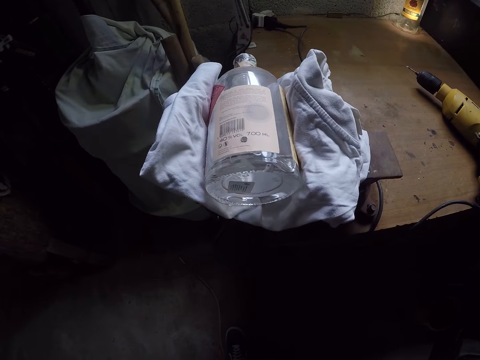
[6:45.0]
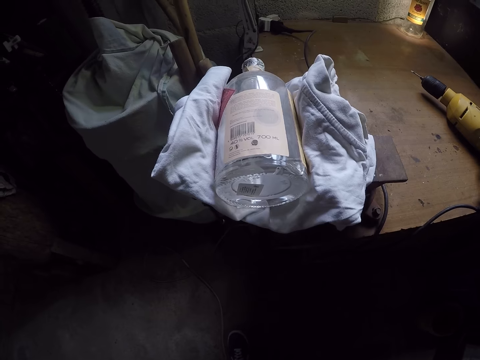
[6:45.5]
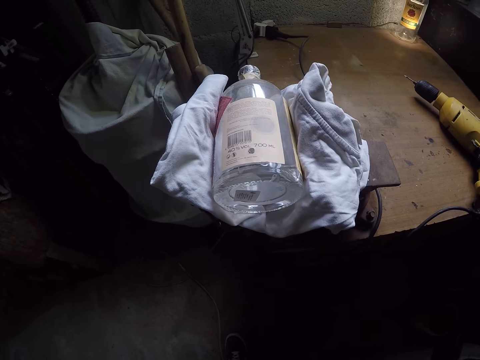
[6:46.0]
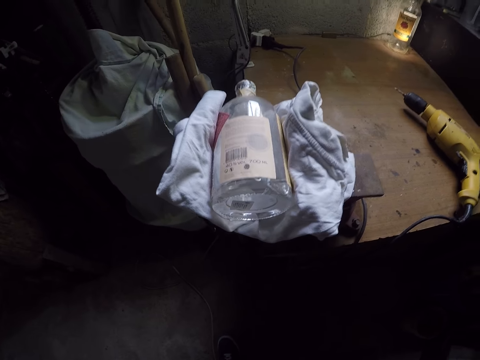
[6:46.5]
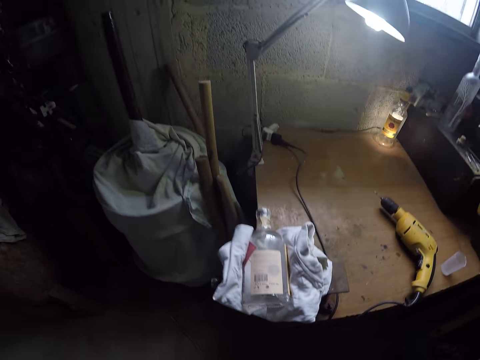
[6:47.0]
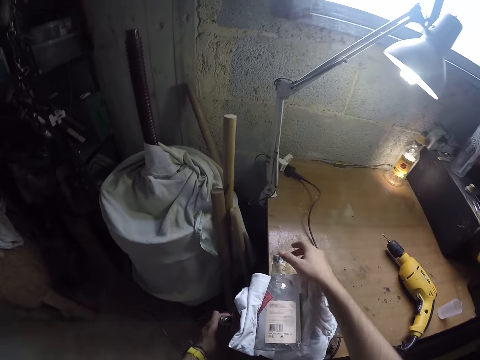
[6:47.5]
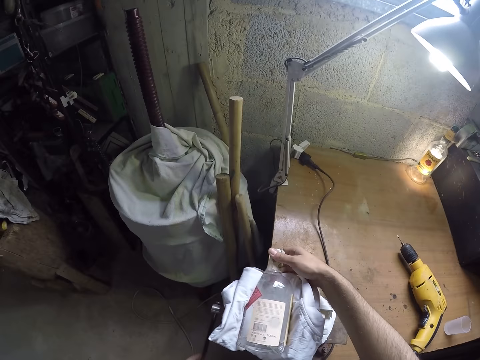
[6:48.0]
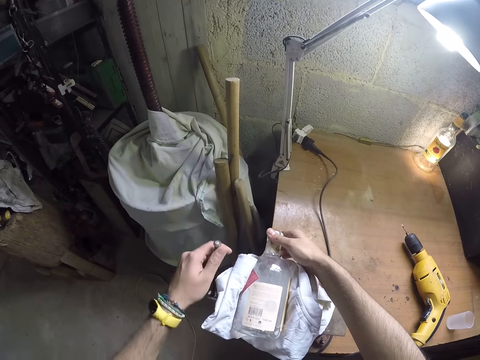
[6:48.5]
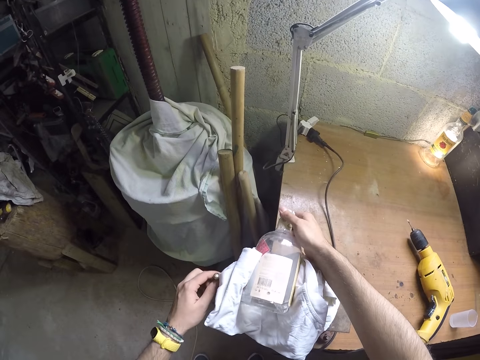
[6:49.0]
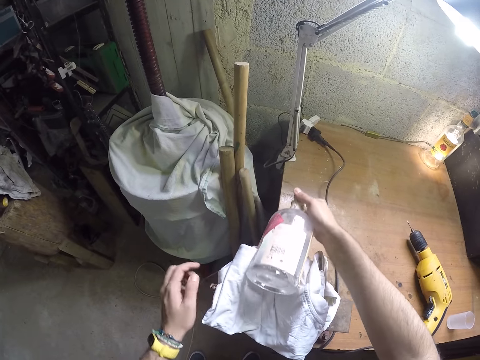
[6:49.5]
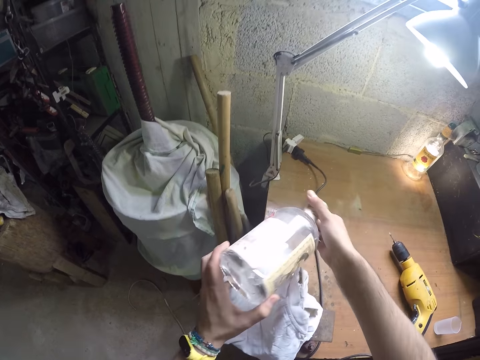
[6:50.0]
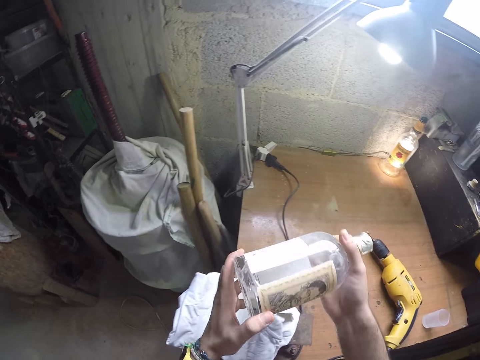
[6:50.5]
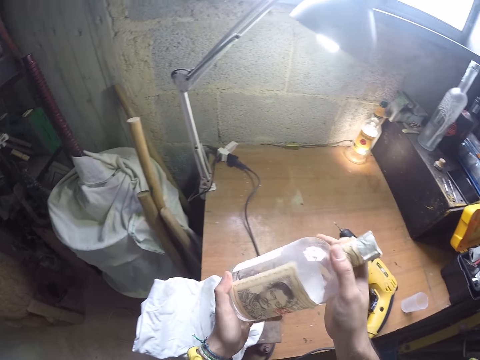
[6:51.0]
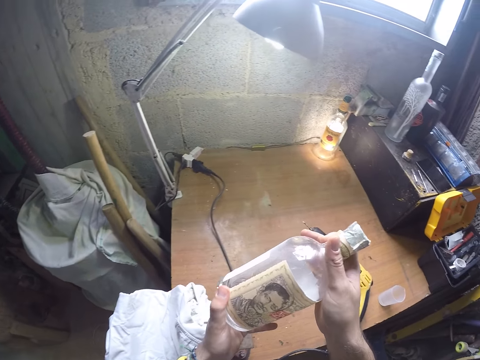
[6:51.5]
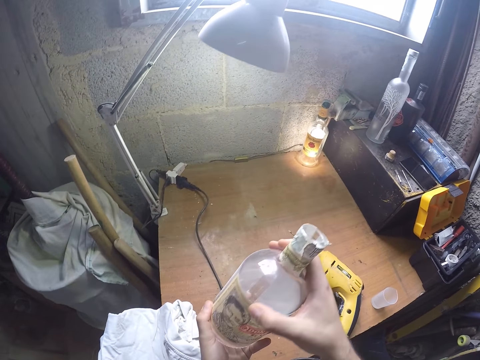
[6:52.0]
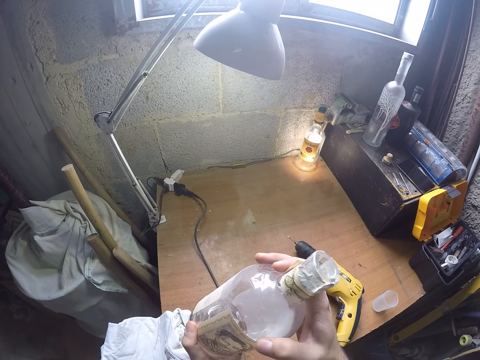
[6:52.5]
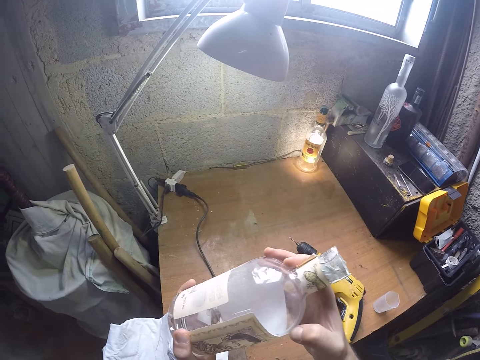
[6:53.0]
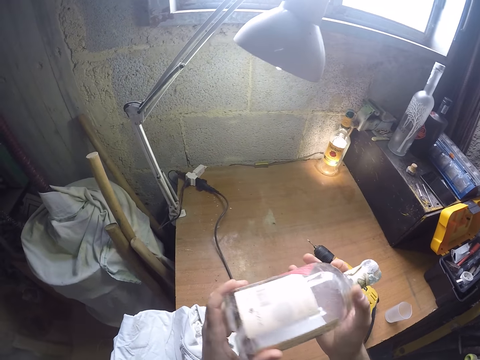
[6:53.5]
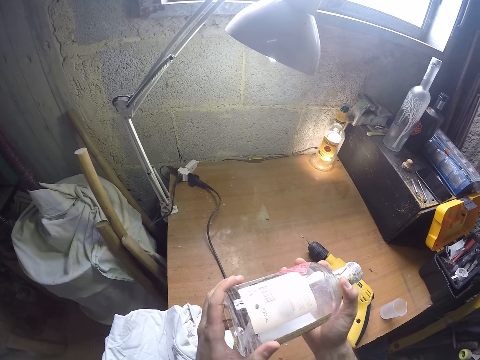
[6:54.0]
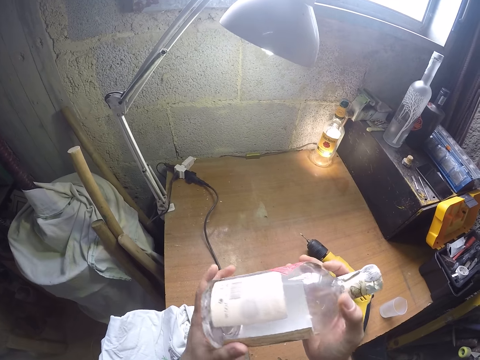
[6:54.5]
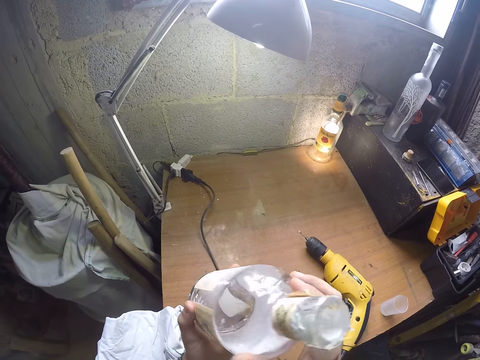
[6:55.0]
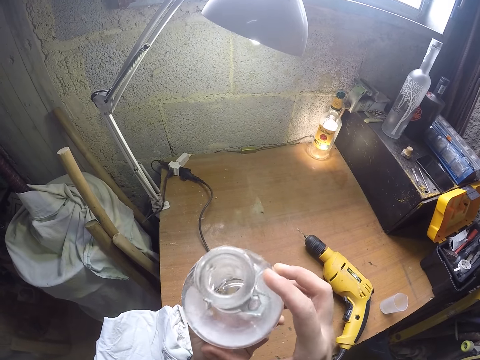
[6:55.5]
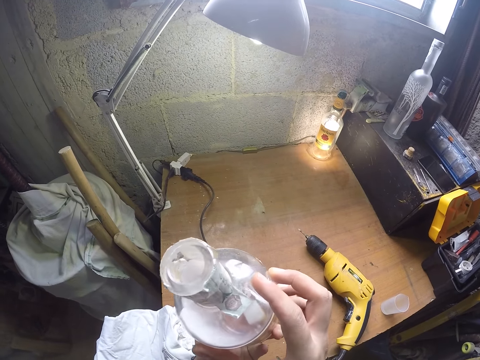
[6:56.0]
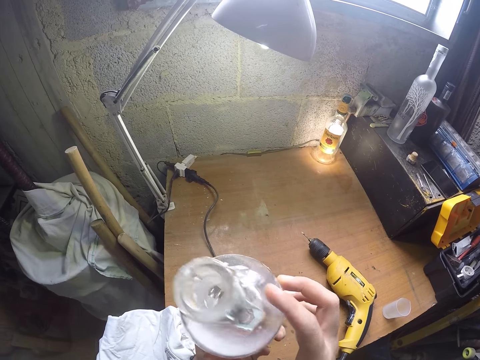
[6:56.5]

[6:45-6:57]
The camera wearer looks at the bottle of alcohol. He removes the glass bottle from the bench vice with his right hand. He loosens the bench vice with his left hand. He holds the glass bottle with both hands. He looks at the bottle of alcohol.

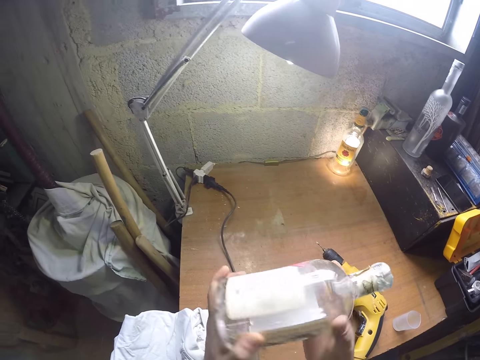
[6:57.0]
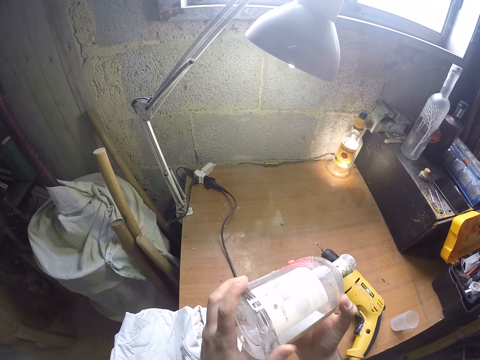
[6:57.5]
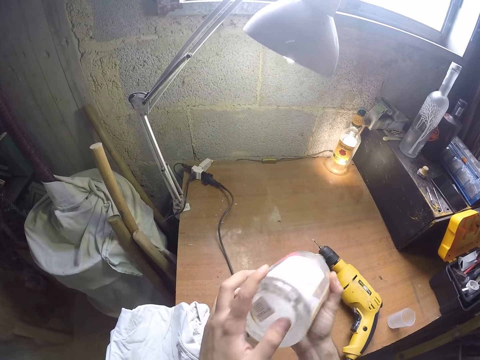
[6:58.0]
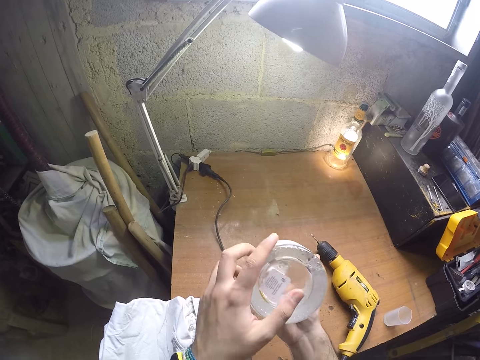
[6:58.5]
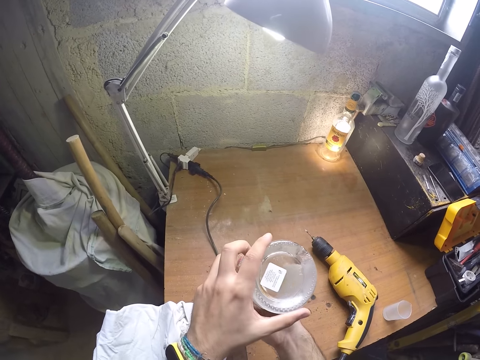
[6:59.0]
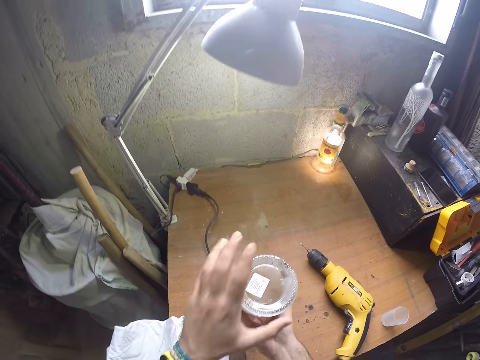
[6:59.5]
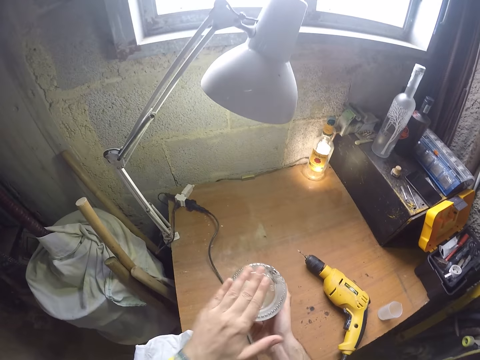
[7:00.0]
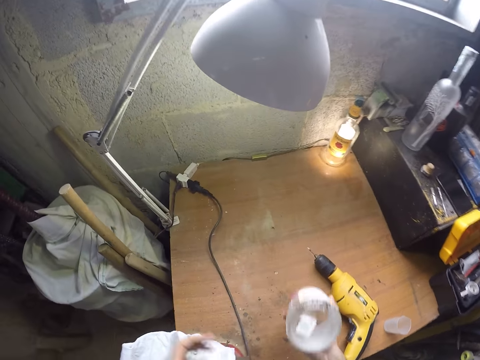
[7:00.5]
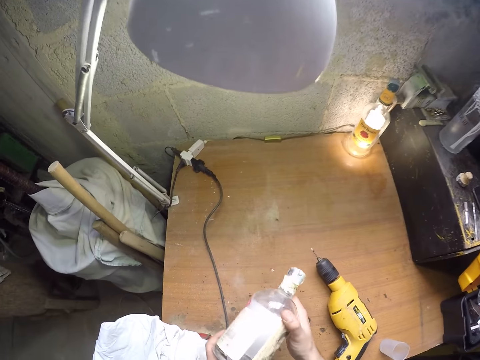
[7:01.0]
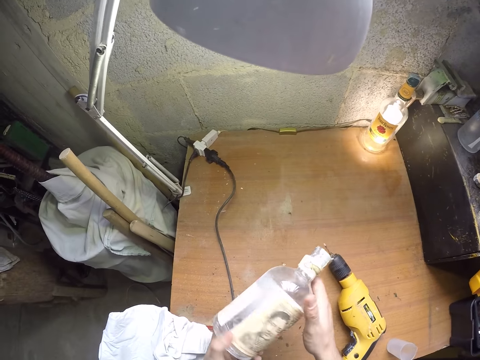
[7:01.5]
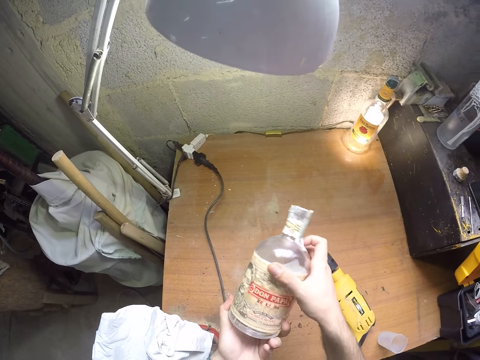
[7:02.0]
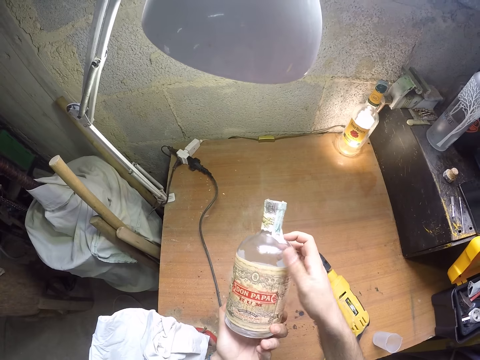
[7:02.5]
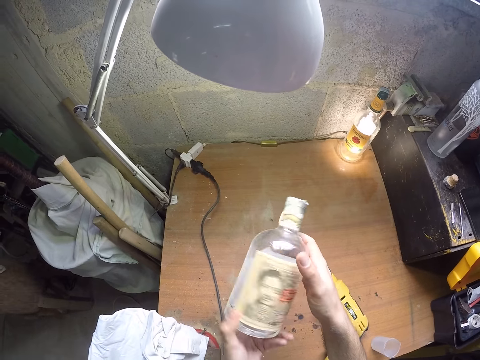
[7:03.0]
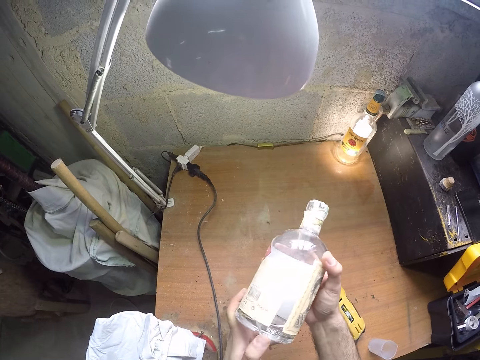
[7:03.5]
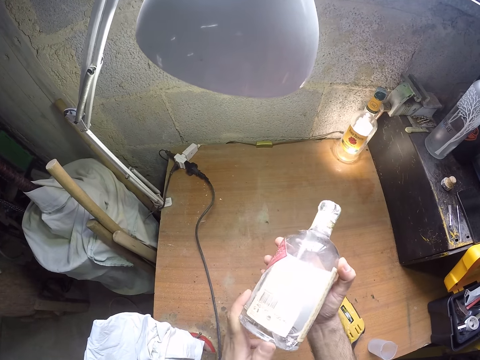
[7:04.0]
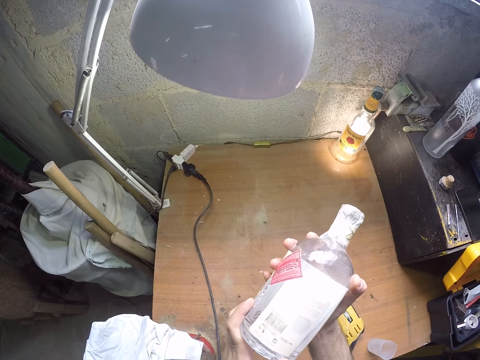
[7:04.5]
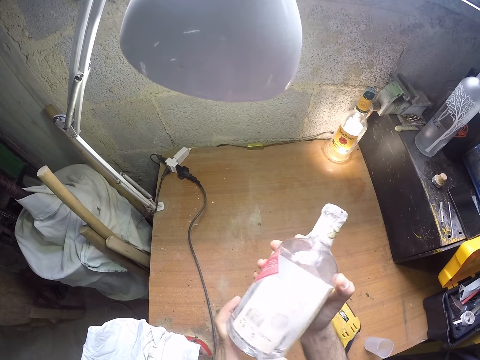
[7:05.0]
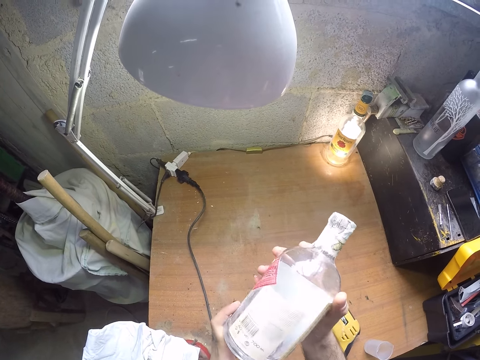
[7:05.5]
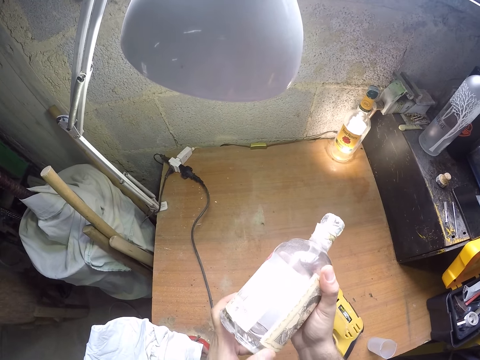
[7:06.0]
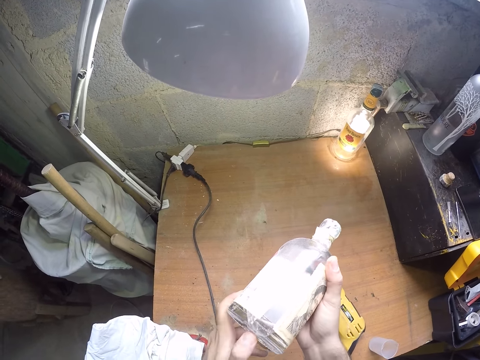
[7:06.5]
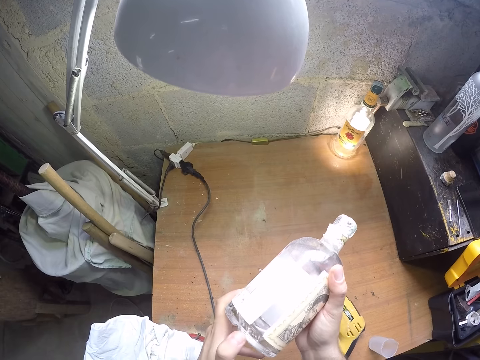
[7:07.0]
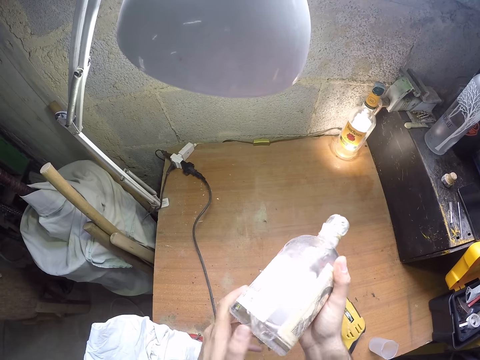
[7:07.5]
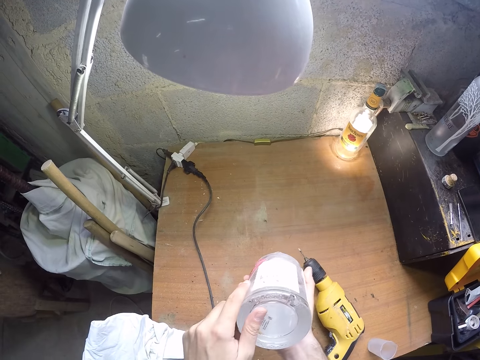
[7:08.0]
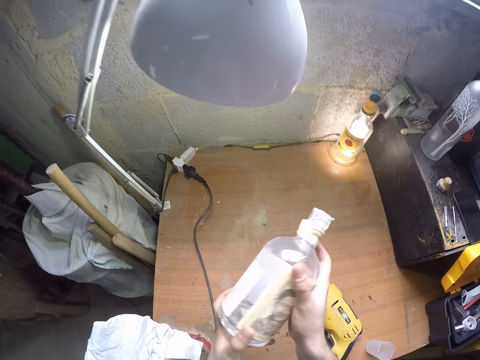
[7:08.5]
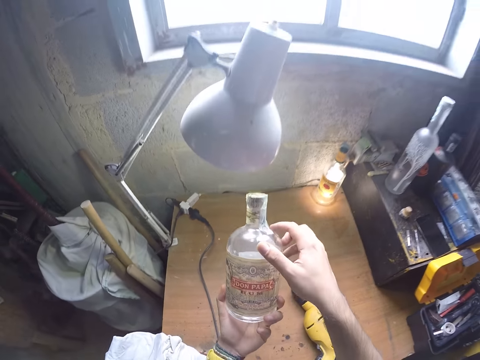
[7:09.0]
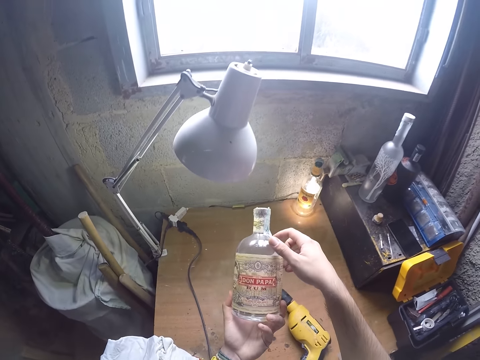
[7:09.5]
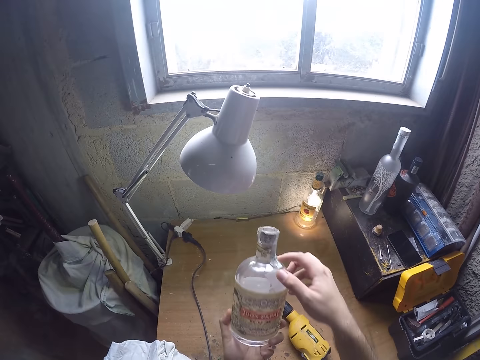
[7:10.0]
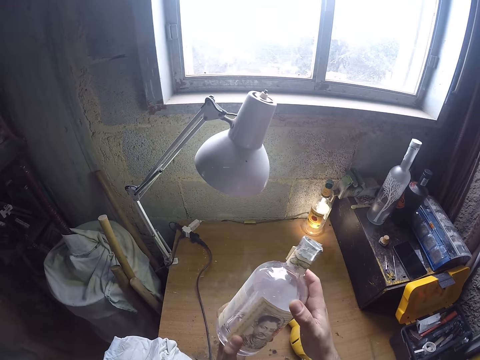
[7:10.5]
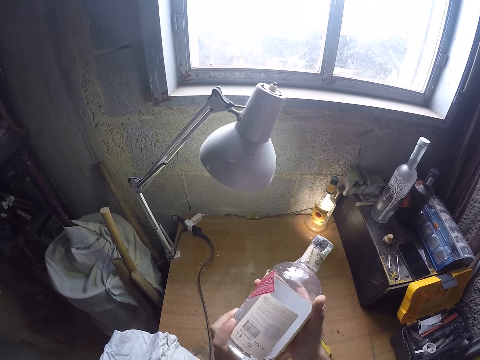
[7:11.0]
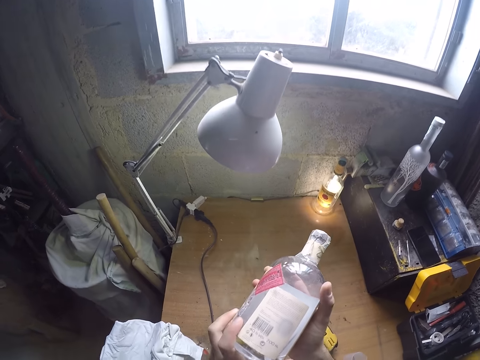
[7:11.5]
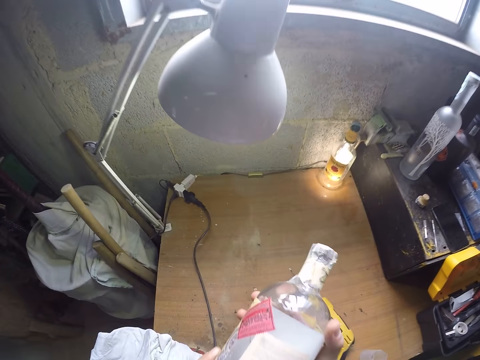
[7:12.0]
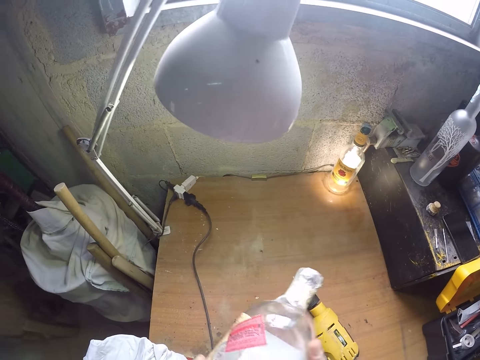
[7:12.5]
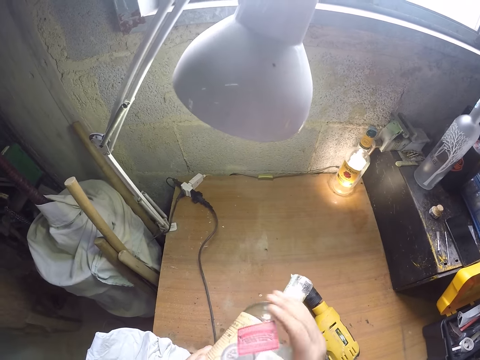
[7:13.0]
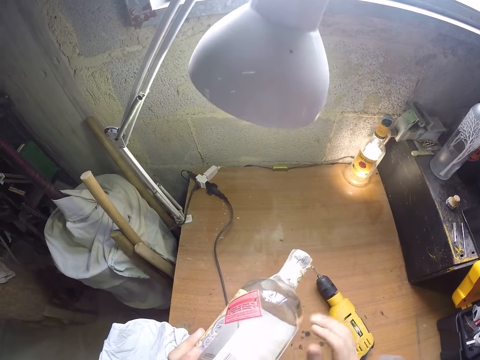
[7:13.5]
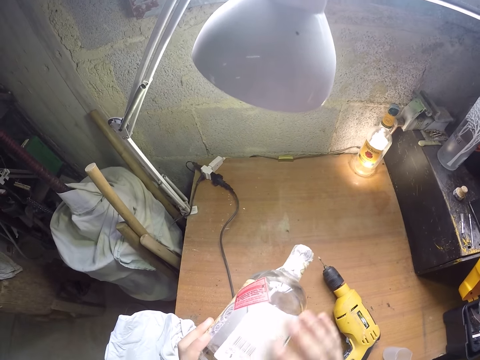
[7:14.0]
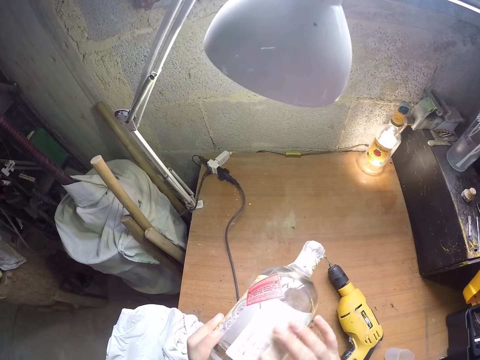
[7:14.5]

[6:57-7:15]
The camera wearer hits the back of the glass bottle with his left hand. He holds the glass bottle with both hands. He looks at the bottle of alcohol. He blows off the dust on the bottle of alcohol. He wipes the glass bottle with his right hand.
